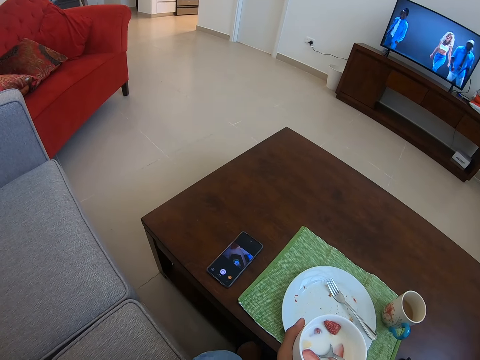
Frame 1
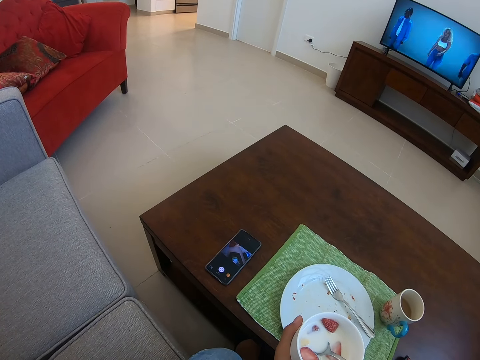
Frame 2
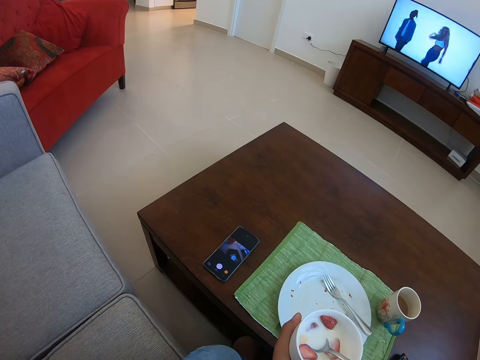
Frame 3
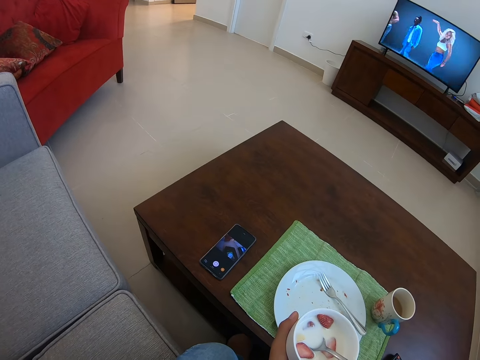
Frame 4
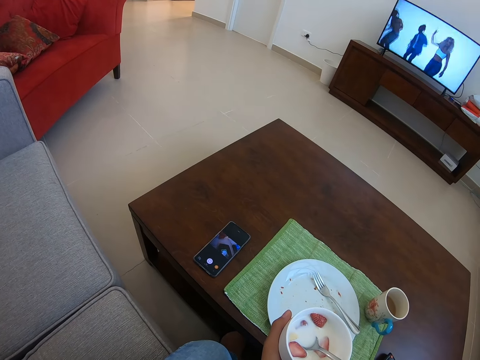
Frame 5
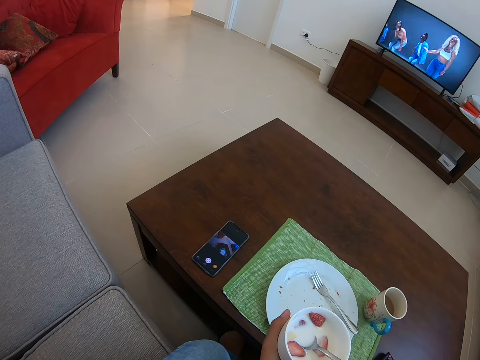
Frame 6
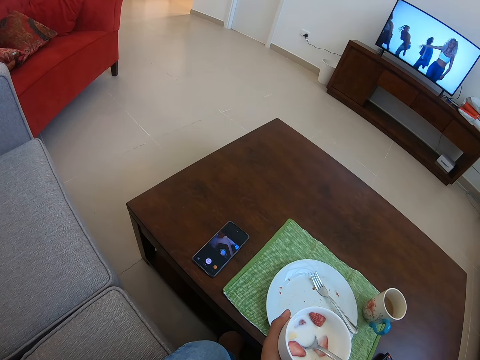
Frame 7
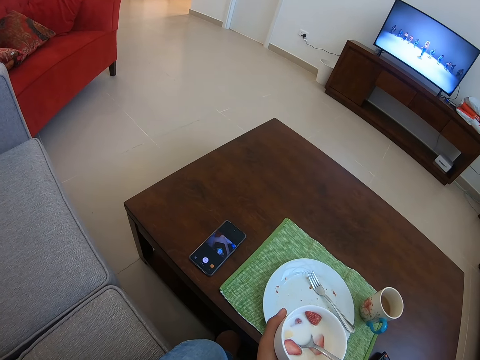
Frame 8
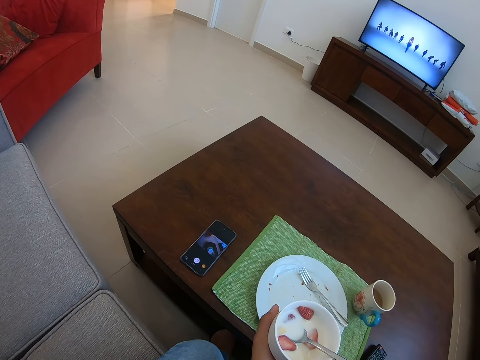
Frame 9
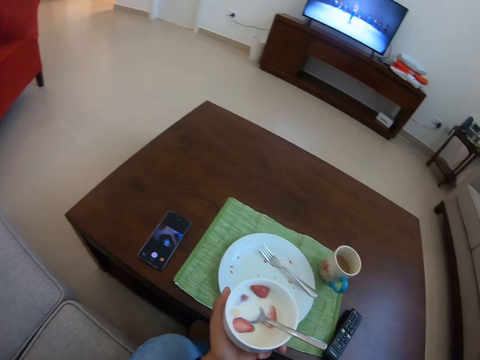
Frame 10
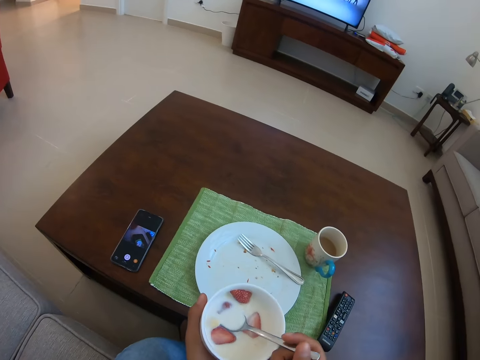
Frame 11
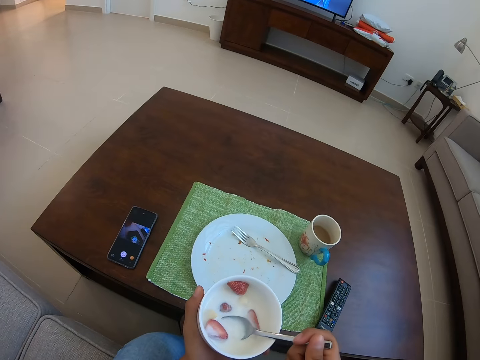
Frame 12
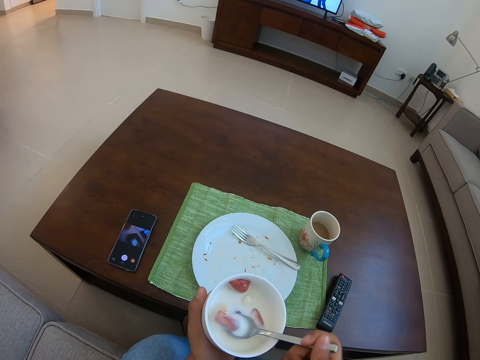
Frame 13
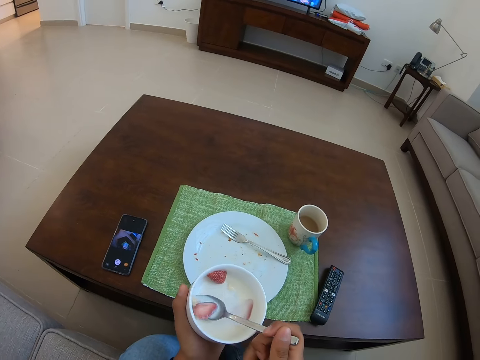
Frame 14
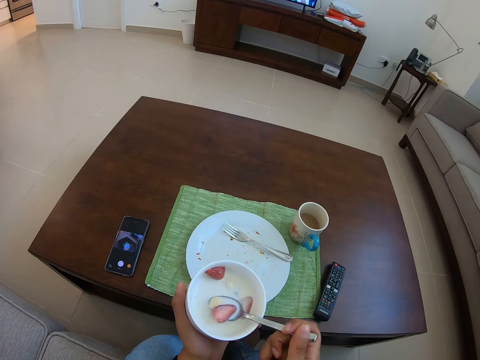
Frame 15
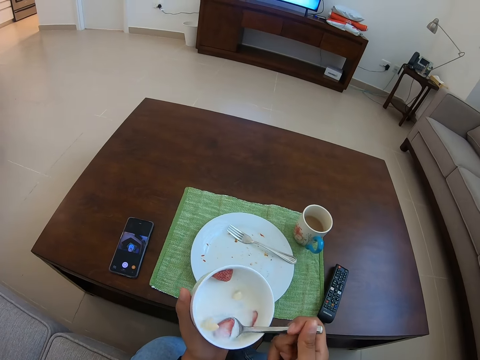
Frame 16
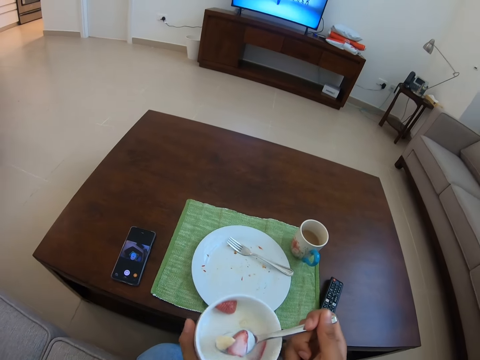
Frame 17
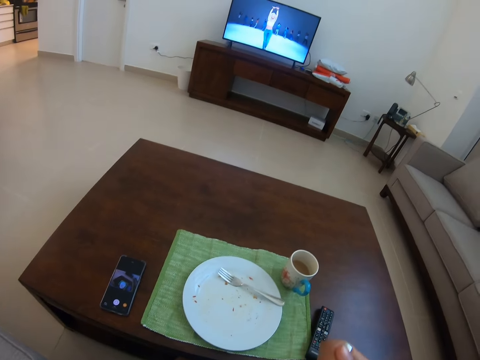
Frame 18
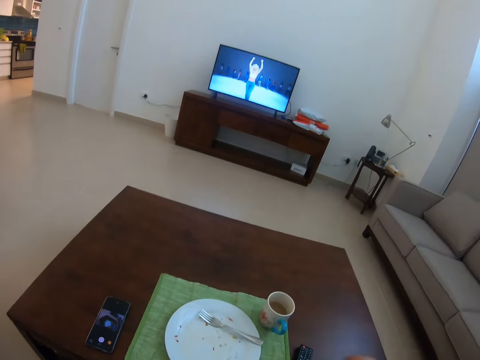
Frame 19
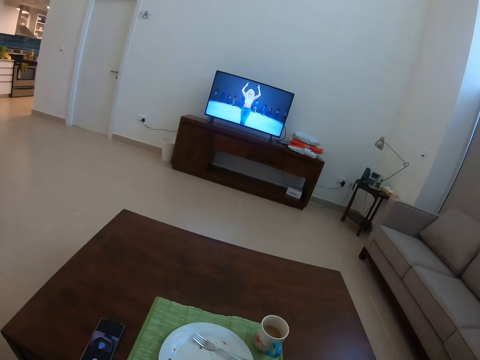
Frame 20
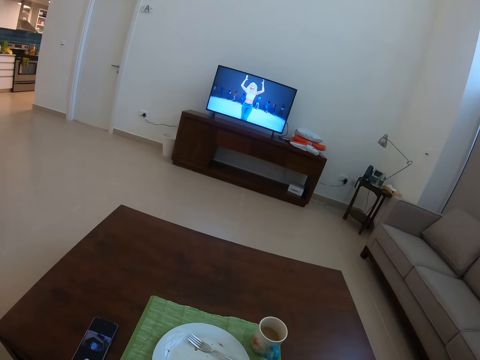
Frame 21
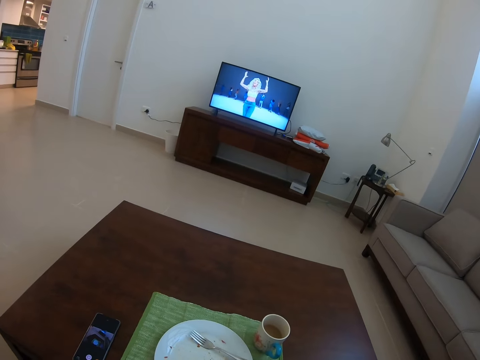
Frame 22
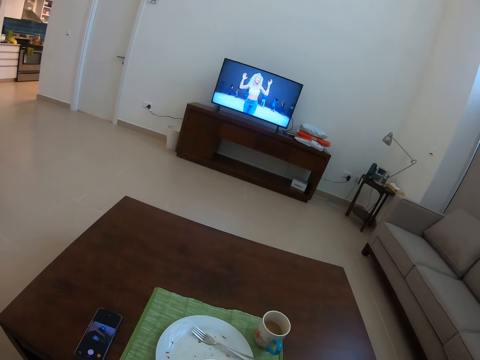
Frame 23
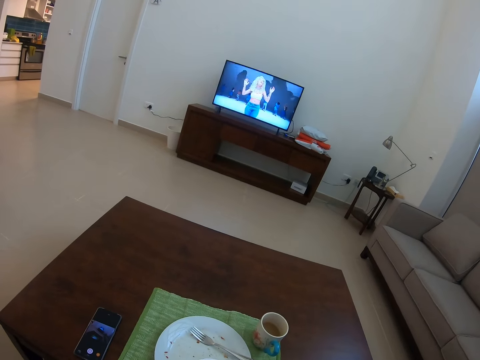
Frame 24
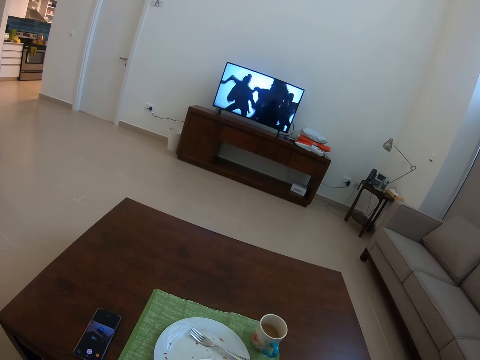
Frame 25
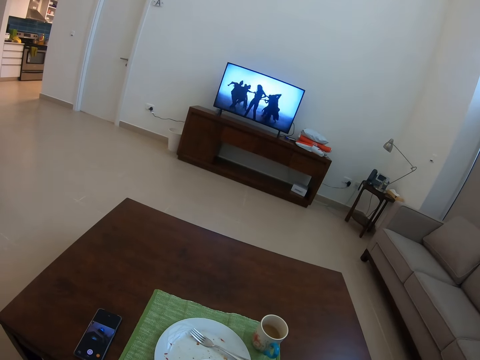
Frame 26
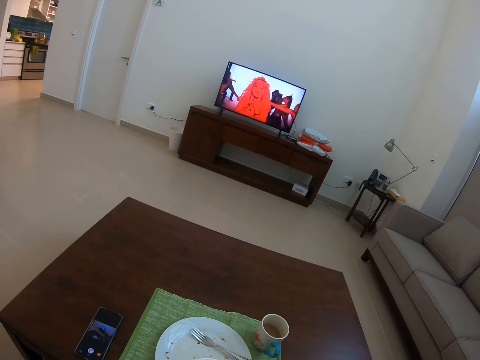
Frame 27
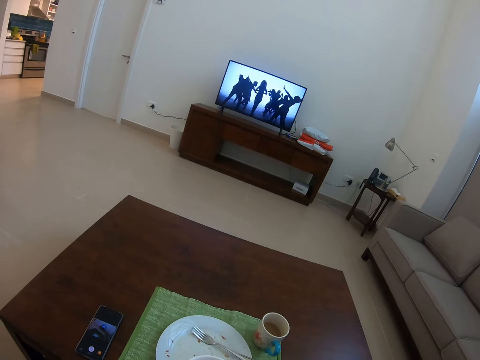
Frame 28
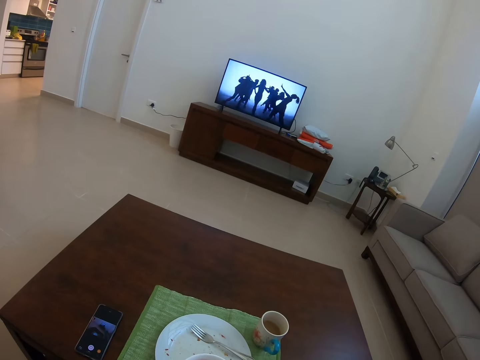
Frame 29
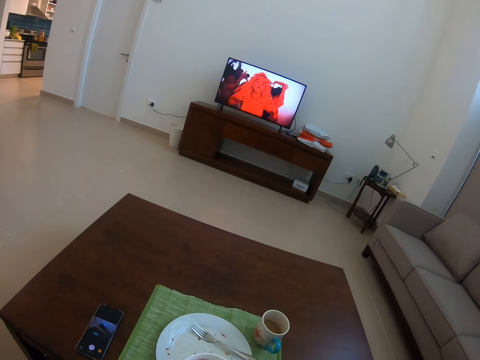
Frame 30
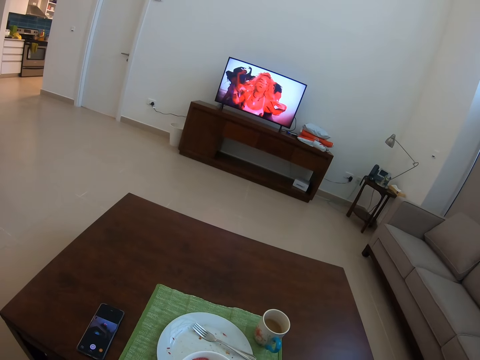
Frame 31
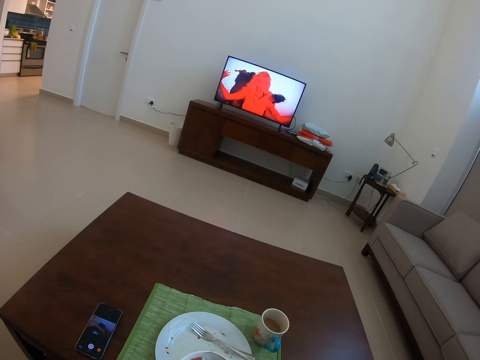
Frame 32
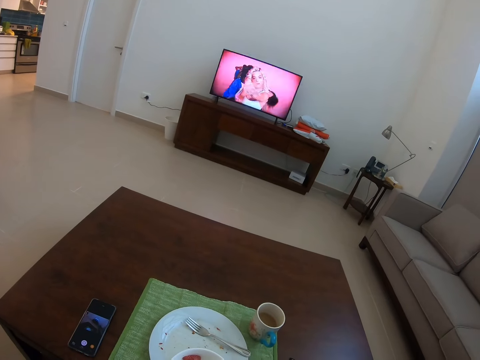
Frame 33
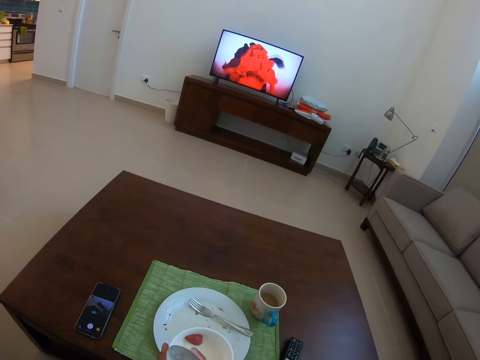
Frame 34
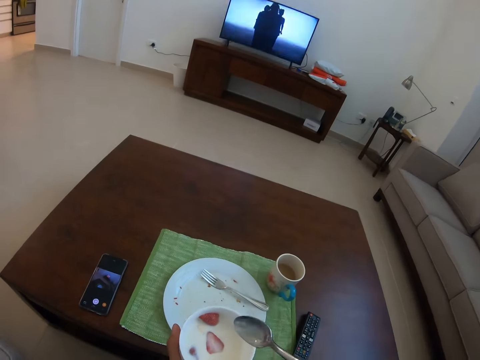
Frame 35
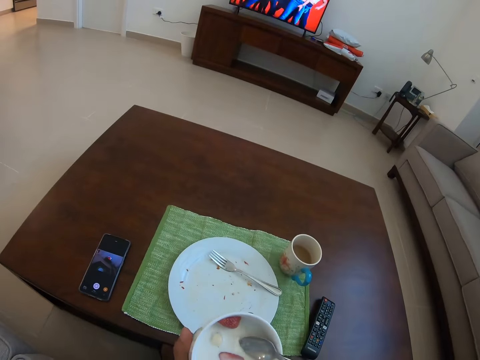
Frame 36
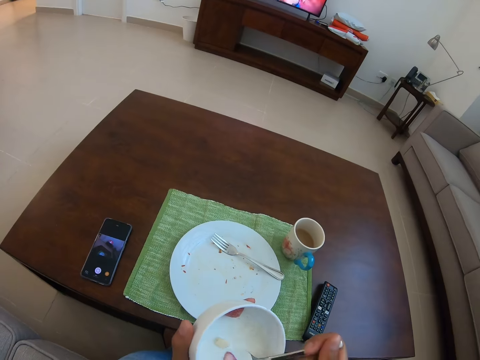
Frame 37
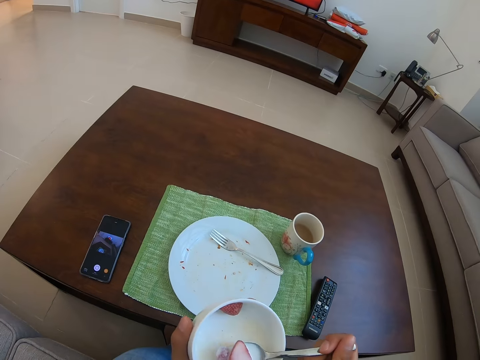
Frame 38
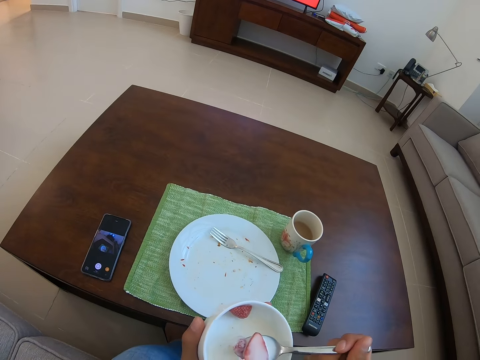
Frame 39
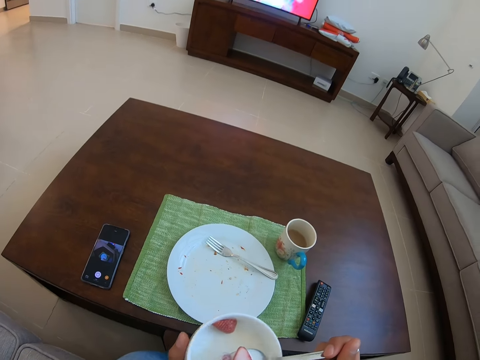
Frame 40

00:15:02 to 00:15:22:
The camera wearer holds a bowl of strawberry milk. They scoop the salad. They mix the bowl of strawberry milk with a spoon. They eat the salad. They scoop the salad.

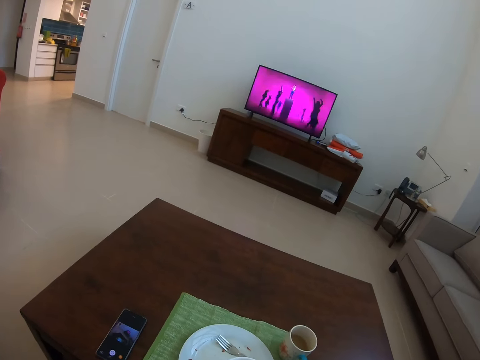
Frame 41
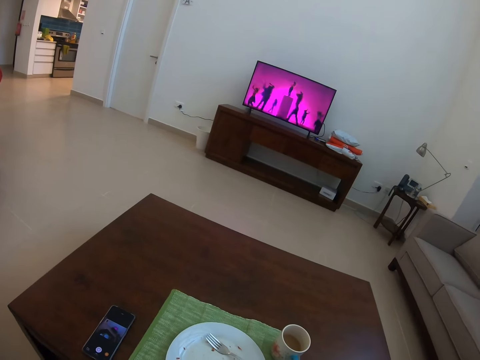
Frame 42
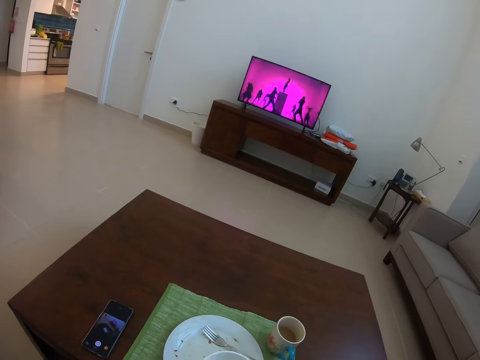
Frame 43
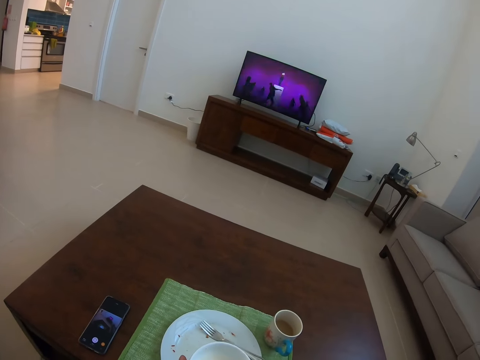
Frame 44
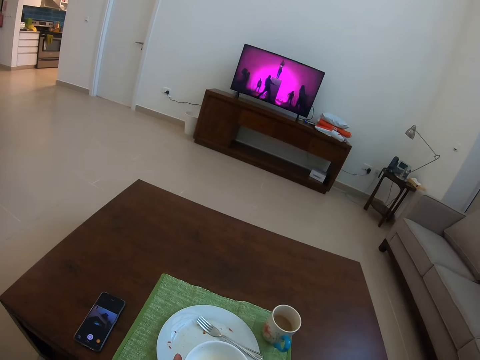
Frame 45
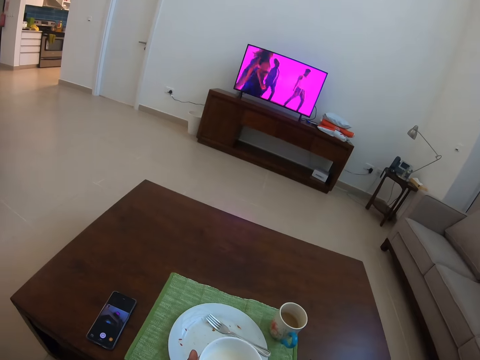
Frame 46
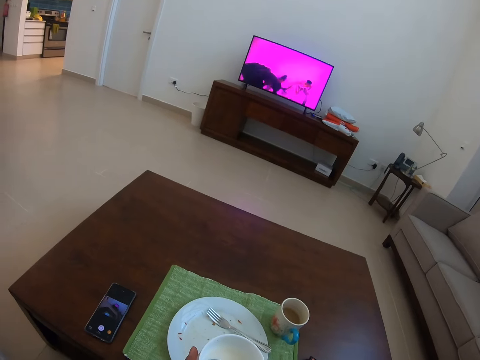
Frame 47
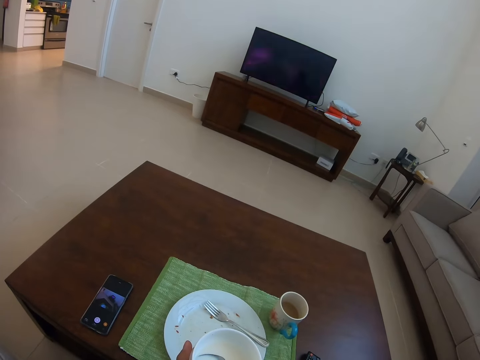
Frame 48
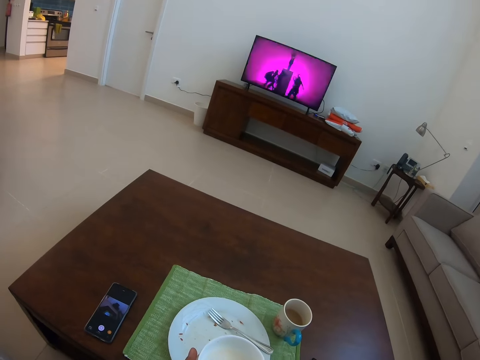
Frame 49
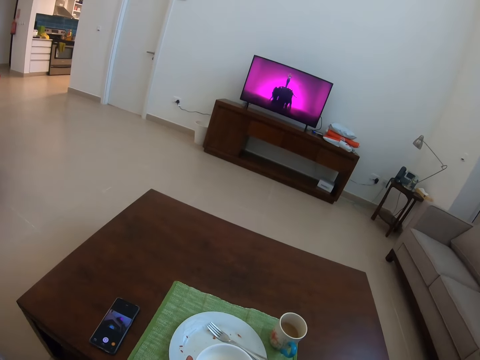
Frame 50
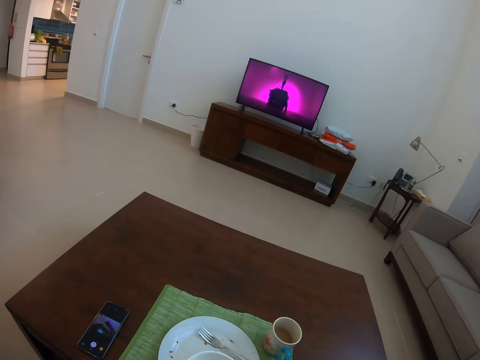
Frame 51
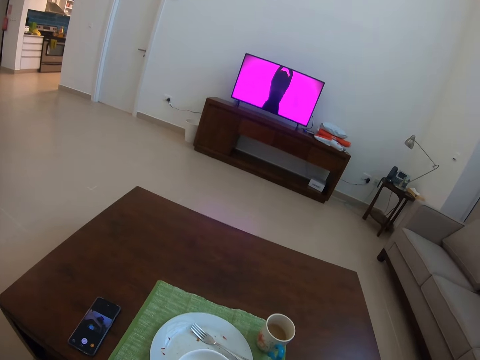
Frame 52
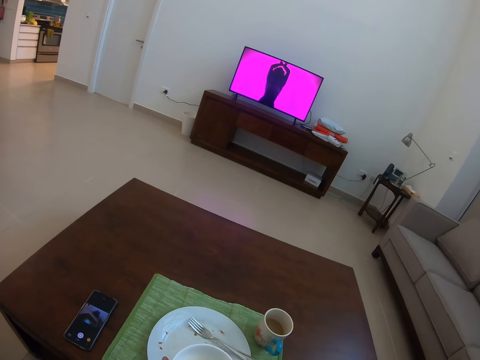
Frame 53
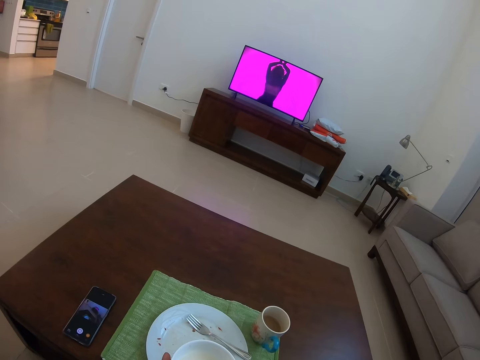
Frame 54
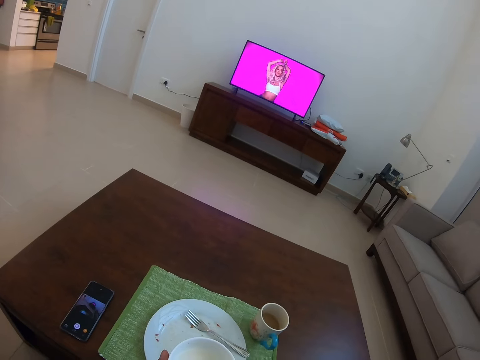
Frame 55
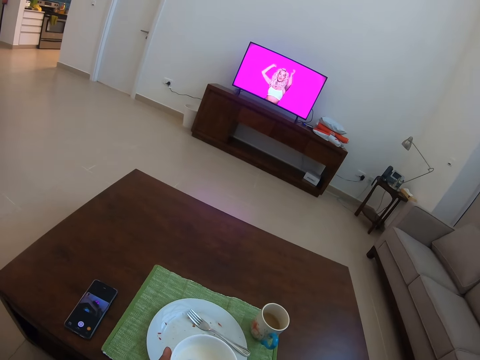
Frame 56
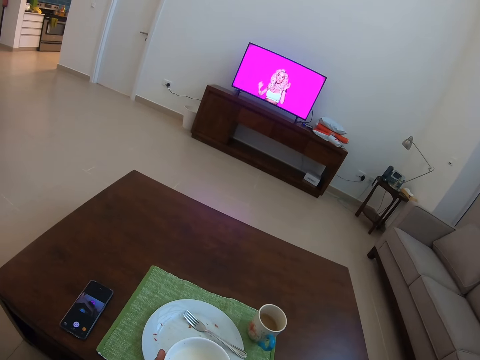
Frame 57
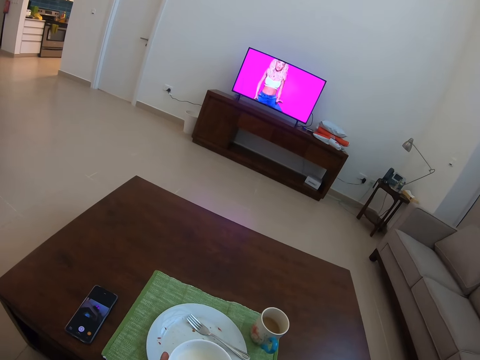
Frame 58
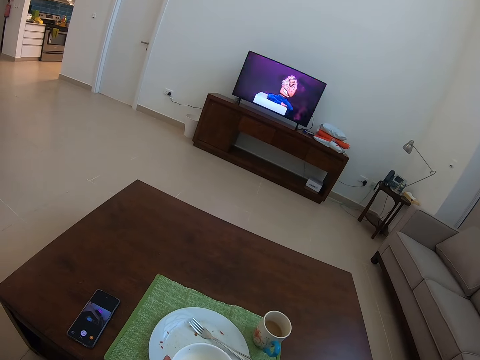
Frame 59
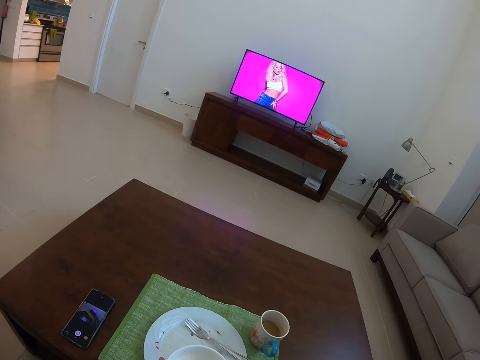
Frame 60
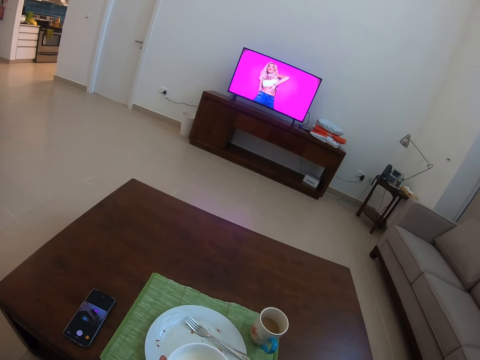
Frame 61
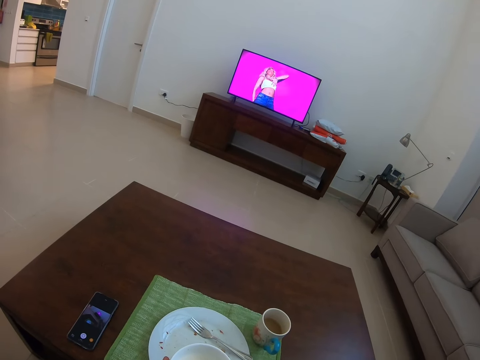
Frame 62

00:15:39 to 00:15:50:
The camera wearer places down a bowl of strawberry milk. They watch television.
